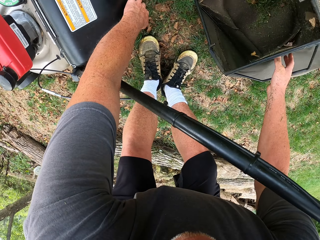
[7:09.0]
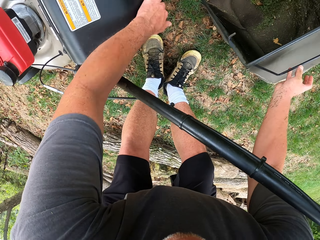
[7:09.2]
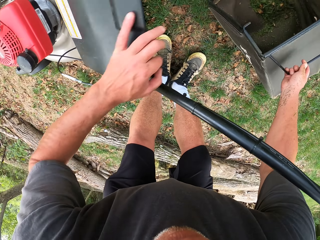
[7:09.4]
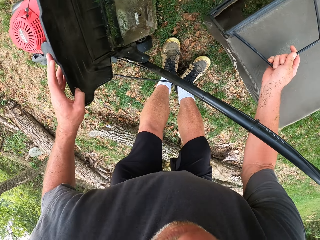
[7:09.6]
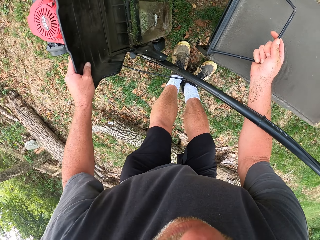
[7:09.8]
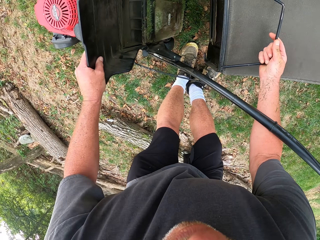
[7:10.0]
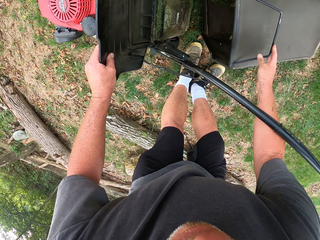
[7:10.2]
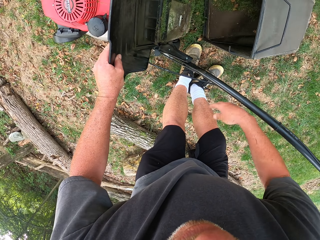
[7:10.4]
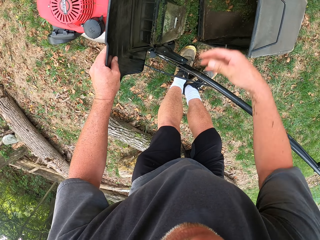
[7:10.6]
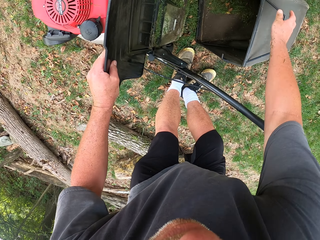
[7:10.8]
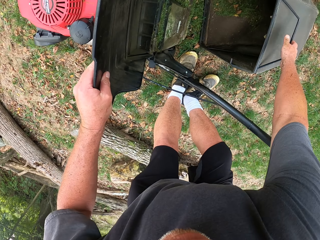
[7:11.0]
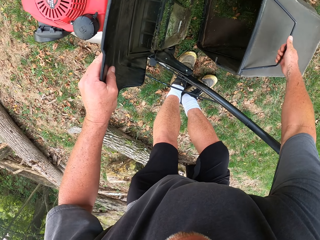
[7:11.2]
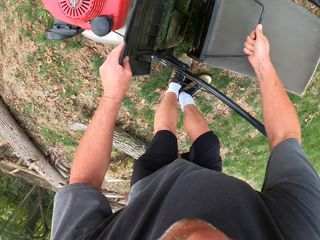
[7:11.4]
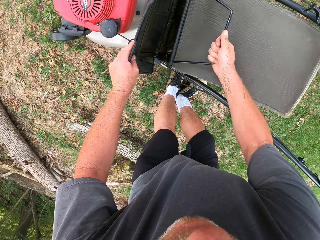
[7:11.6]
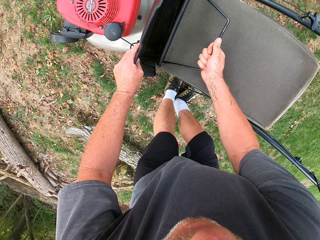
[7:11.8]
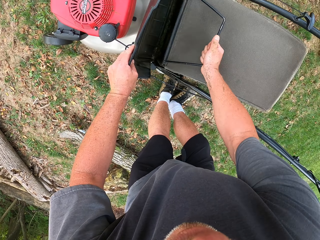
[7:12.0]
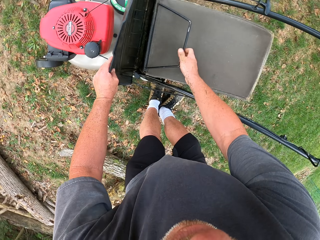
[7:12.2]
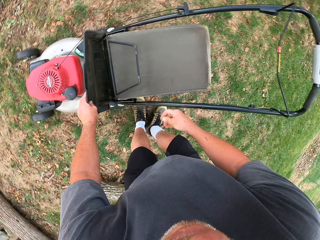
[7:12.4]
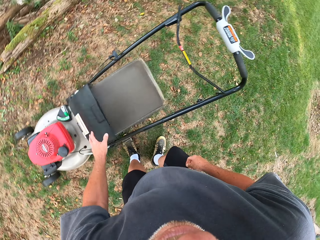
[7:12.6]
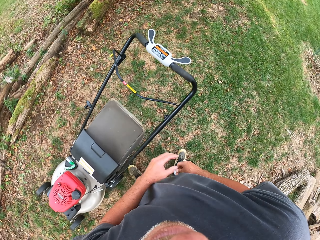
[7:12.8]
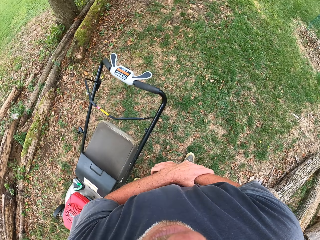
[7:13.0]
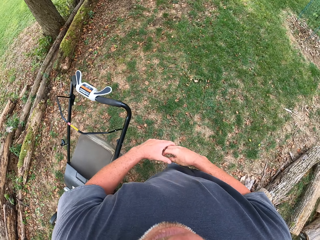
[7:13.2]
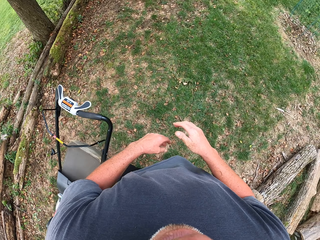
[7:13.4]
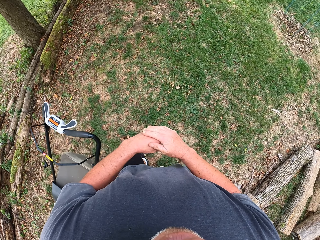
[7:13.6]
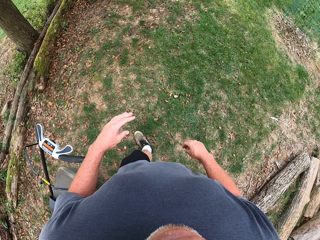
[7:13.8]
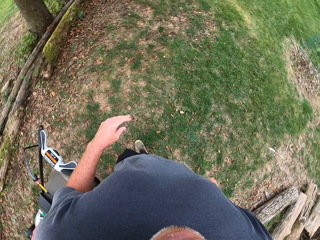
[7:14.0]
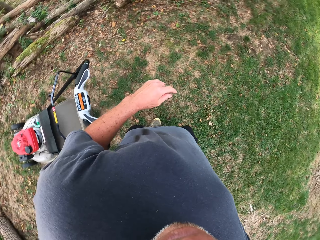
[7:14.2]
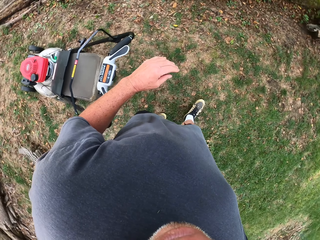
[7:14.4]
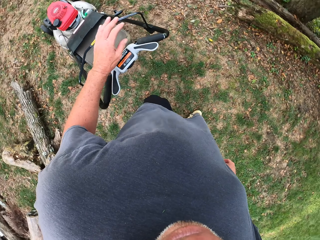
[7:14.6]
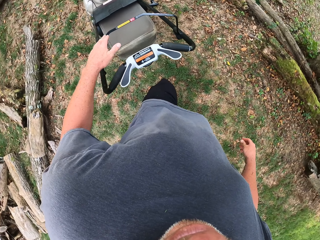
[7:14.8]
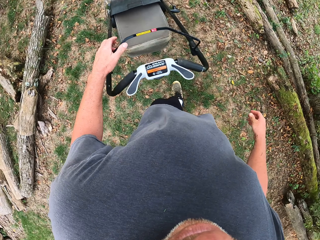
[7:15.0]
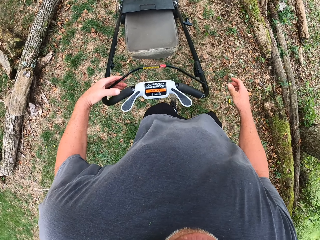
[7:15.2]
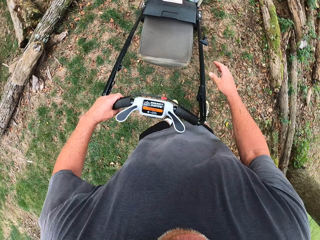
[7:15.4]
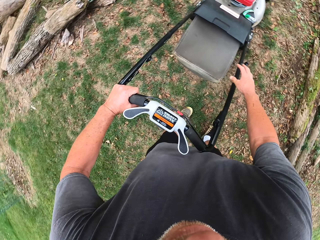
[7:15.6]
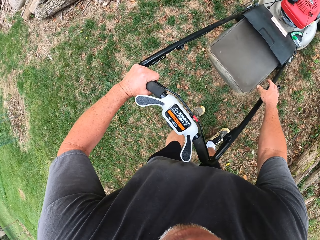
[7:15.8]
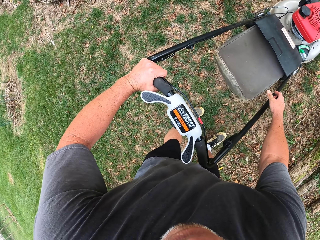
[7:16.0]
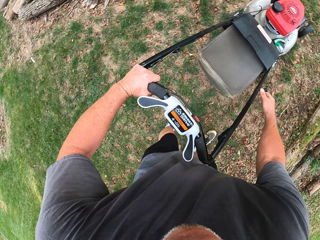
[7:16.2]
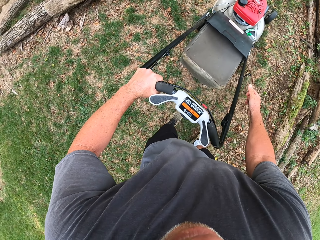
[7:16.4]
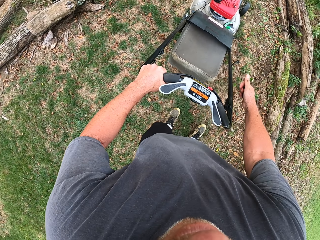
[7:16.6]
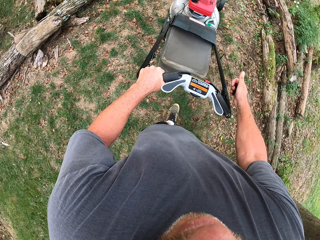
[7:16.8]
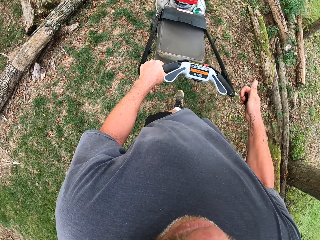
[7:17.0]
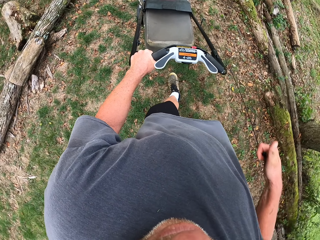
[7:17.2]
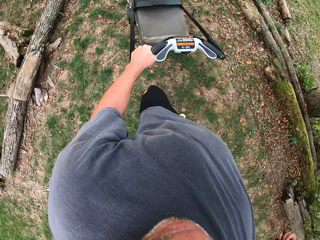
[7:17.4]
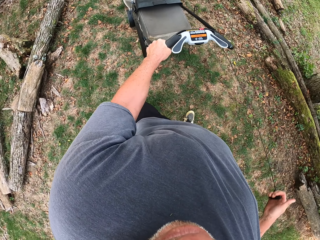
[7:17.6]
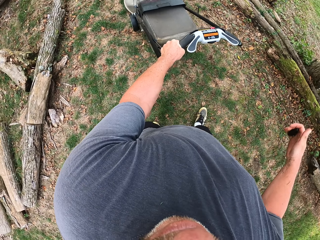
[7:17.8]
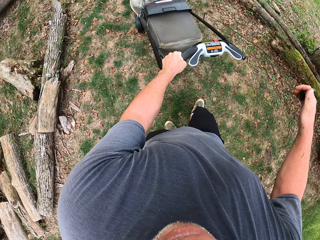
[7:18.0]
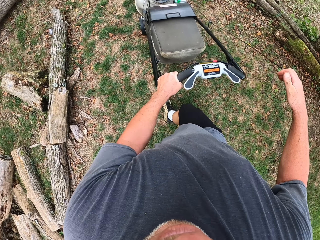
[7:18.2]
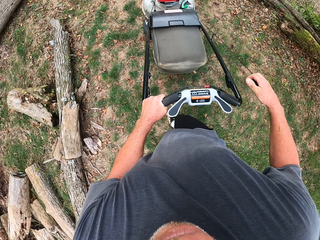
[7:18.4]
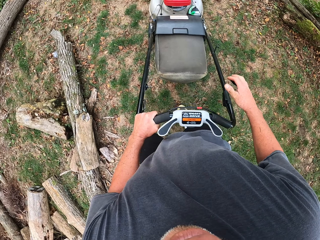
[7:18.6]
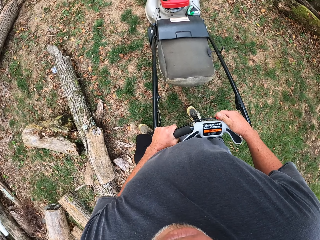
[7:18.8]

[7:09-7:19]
The camera wearer puts a dust bin in a lawn mower. They walk around a garden and wipe their hands together. They adjust the lawn mower on the ground. They operate the lawn mower.

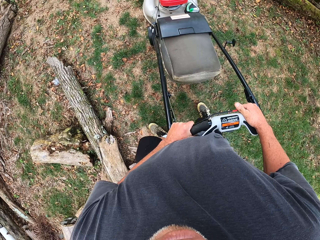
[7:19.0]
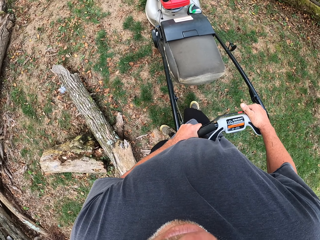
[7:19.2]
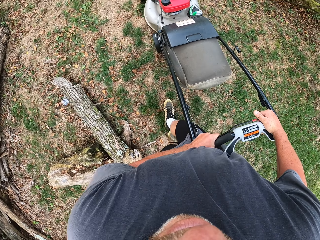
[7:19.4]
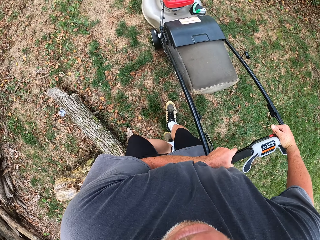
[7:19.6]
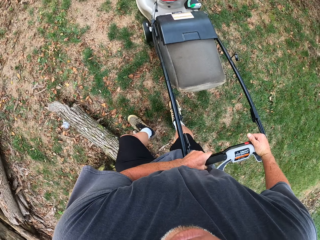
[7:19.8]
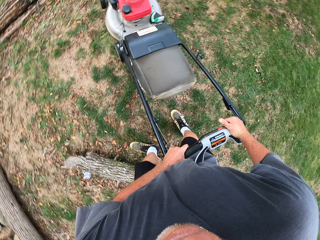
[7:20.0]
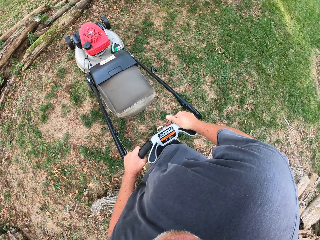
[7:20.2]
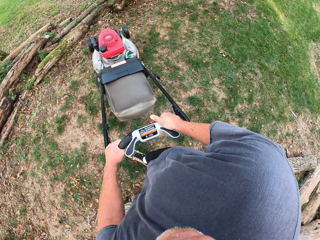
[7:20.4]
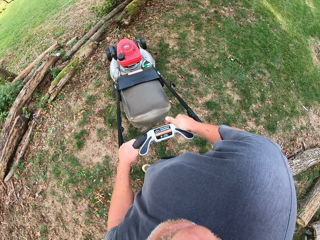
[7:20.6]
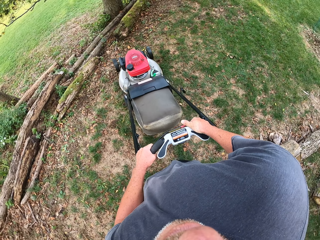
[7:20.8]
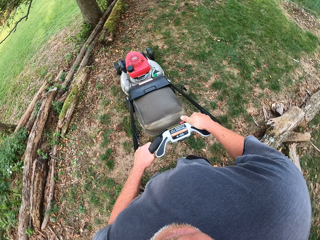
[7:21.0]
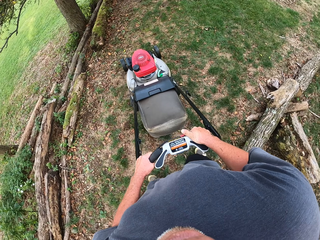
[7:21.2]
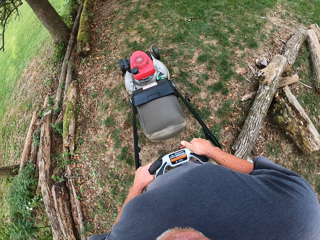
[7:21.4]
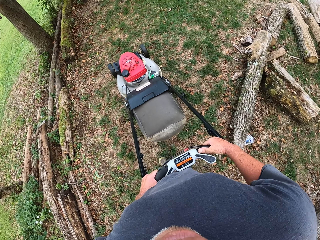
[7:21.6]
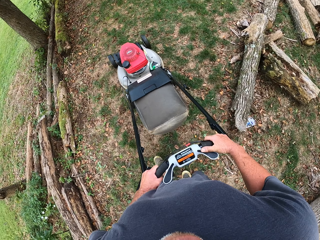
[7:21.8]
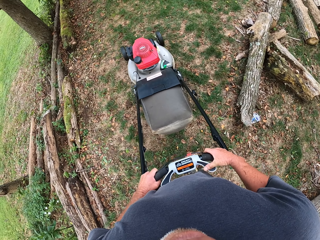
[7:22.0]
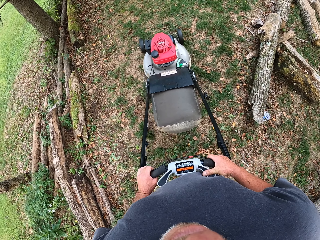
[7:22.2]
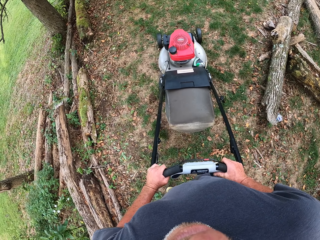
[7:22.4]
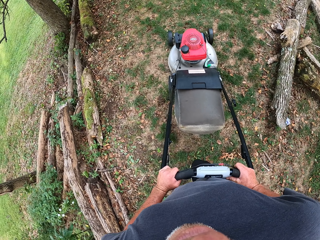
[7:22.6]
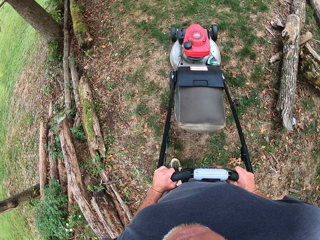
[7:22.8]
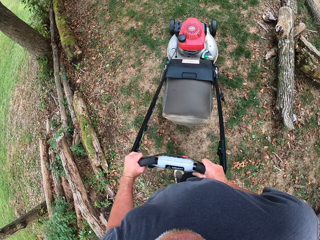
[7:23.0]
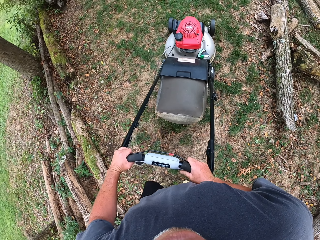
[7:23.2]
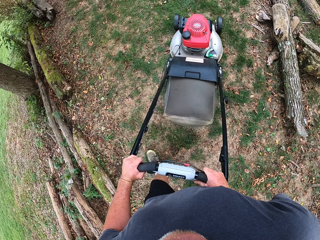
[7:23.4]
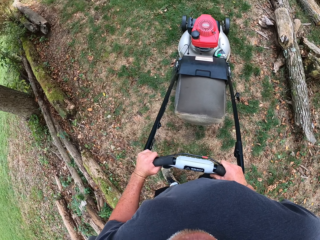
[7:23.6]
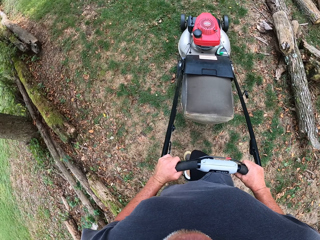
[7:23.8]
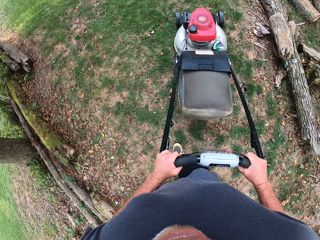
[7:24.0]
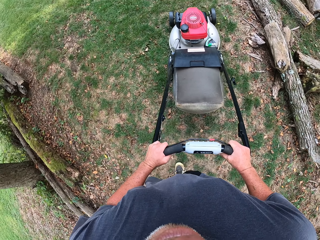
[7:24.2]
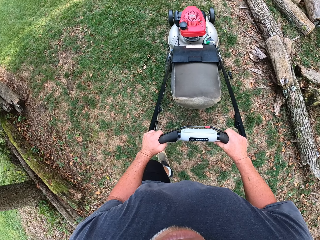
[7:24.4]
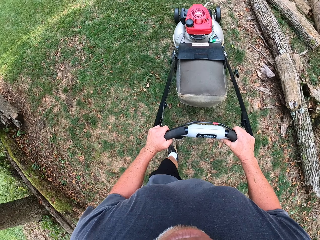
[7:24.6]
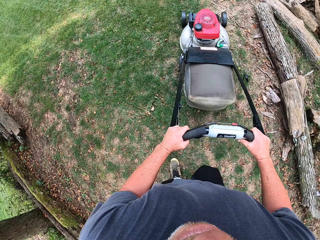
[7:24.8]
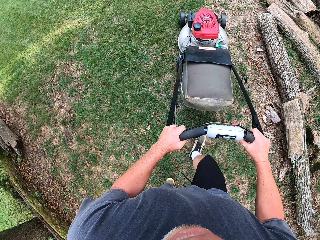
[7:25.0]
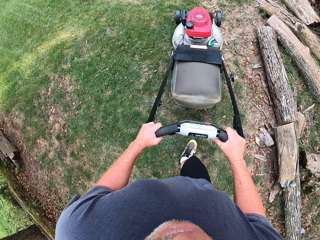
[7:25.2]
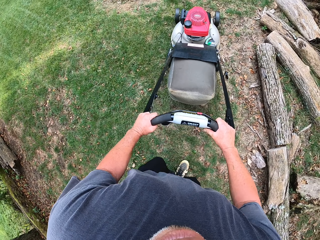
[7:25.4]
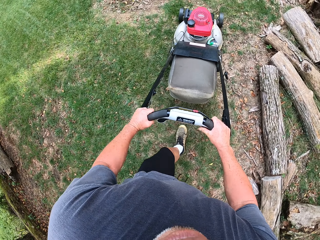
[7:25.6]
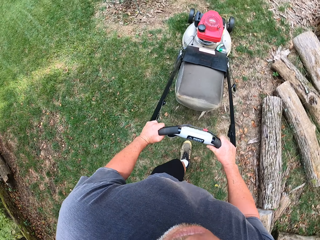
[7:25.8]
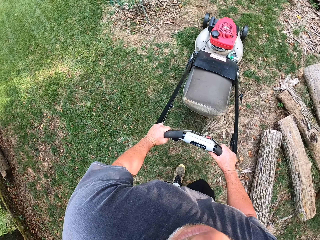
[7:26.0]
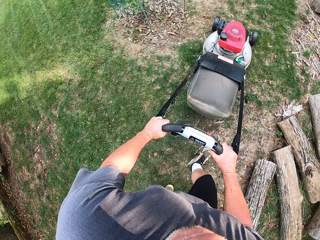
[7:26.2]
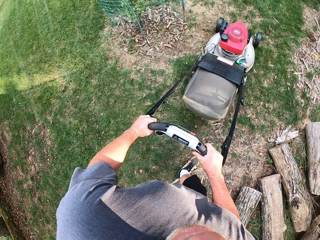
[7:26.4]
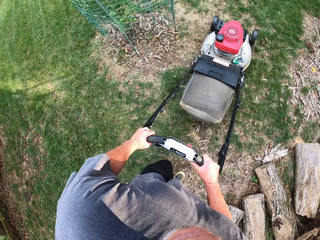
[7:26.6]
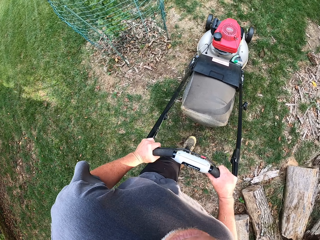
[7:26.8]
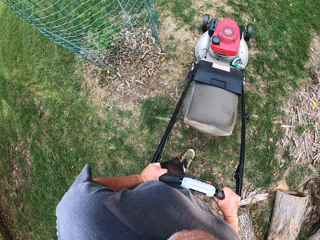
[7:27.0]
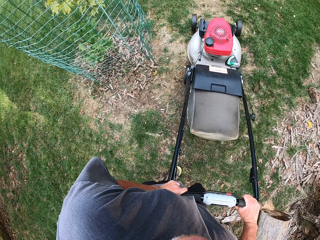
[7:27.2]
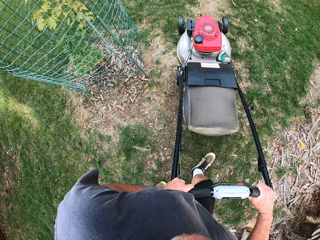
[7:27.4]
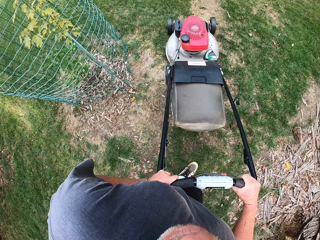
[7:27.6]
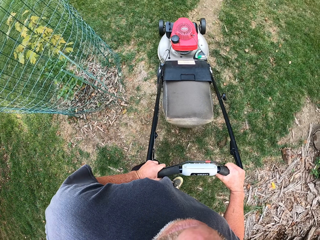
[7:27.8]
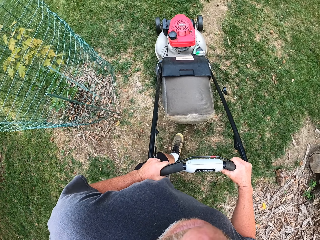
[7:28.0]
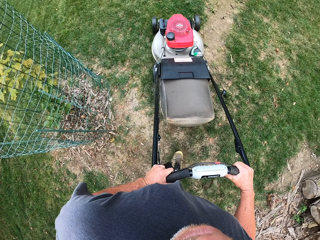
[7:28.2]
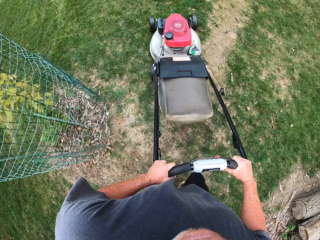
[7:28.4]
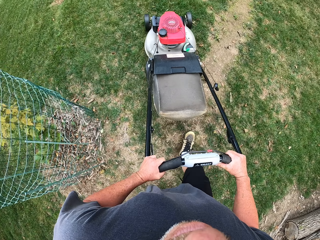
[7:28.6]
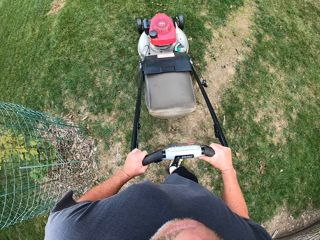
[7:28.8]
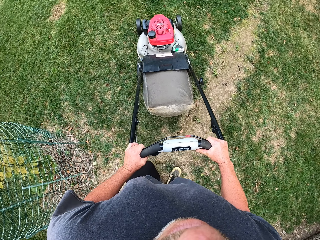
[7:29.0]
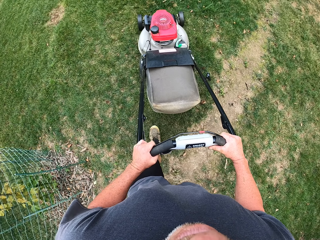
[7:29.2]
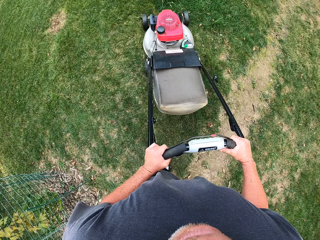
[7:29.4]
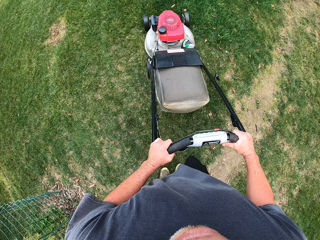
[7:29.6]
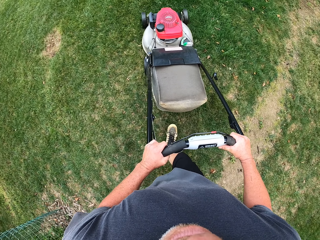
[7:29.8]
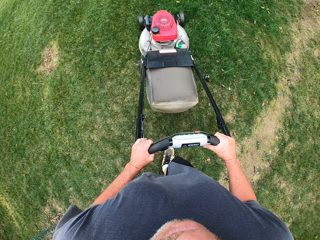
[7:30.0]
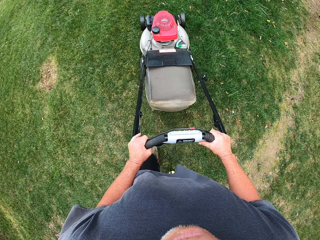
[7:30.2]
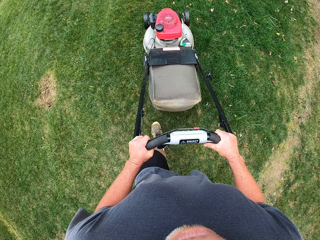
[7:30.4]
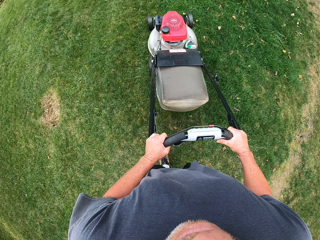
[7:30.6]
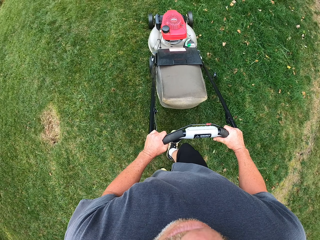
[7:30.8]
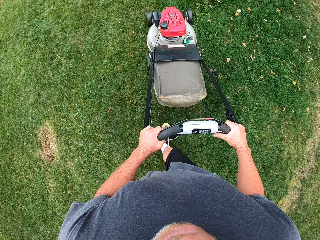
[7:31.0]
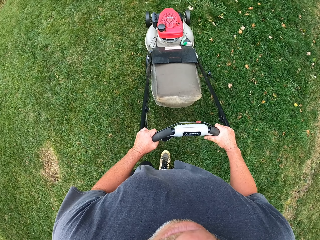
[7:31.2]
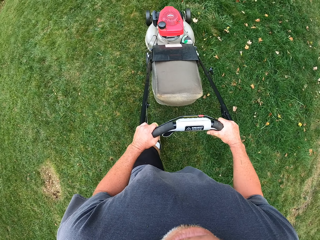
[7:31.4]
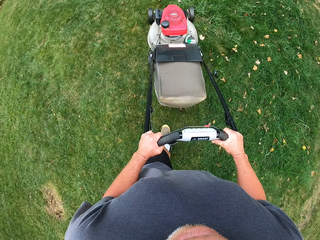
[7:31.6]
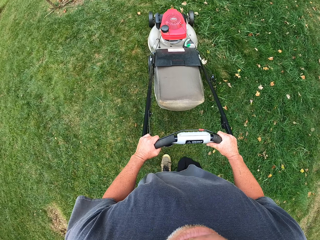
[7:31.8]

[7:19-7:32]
The camera wearer walks around a garden. They adjust a lawn mower on the ground. They cut grass with the lawn mower.
